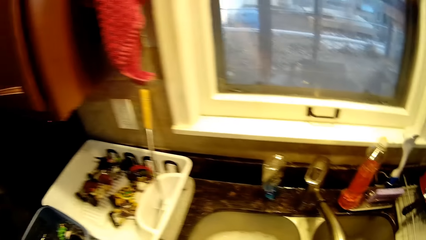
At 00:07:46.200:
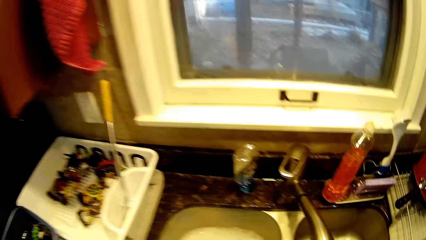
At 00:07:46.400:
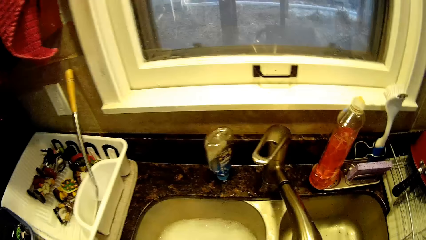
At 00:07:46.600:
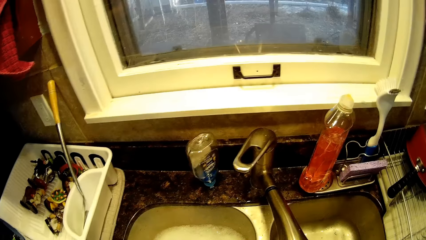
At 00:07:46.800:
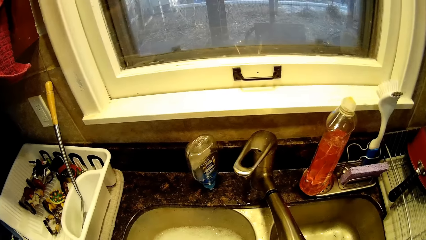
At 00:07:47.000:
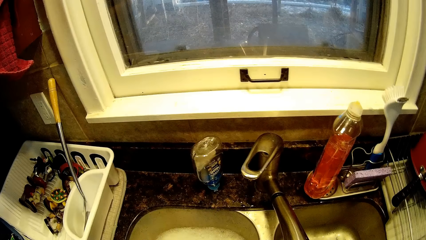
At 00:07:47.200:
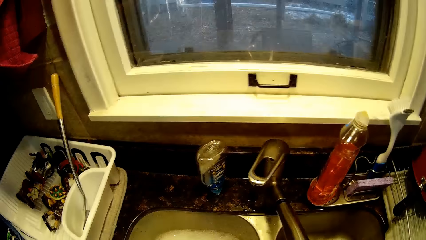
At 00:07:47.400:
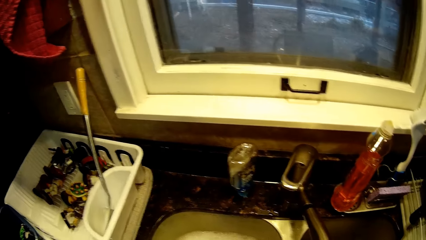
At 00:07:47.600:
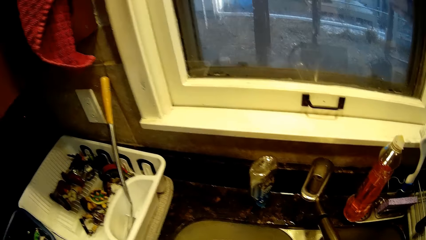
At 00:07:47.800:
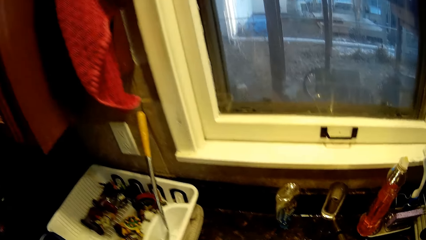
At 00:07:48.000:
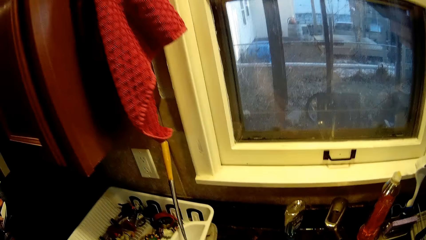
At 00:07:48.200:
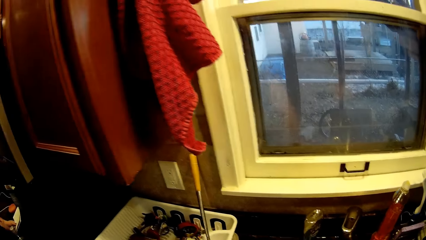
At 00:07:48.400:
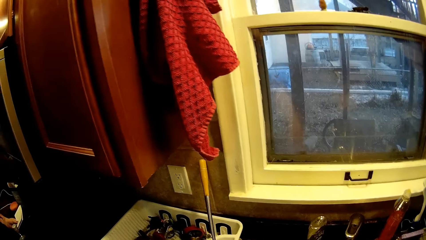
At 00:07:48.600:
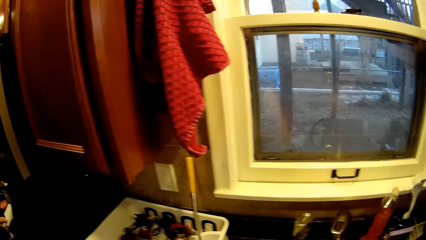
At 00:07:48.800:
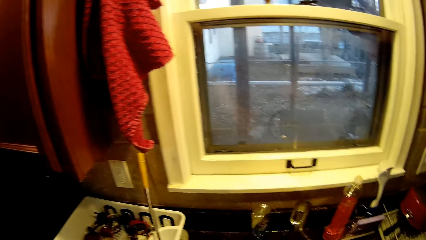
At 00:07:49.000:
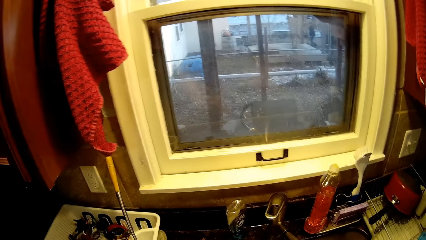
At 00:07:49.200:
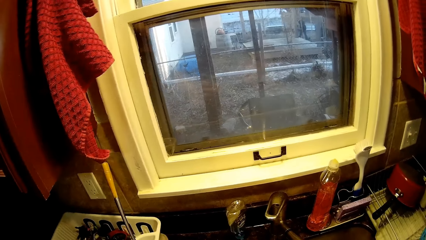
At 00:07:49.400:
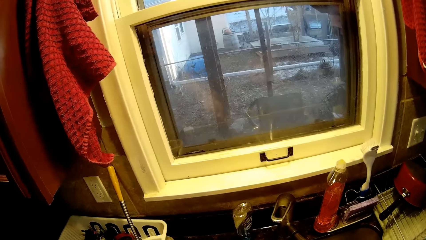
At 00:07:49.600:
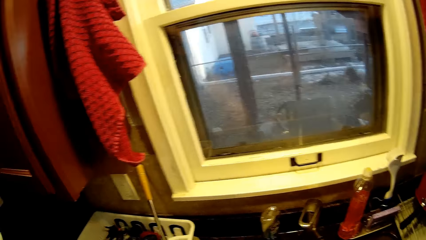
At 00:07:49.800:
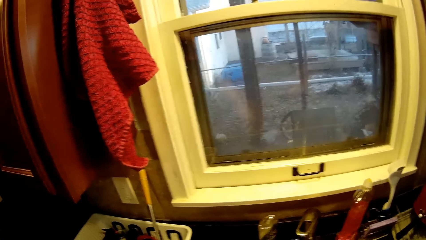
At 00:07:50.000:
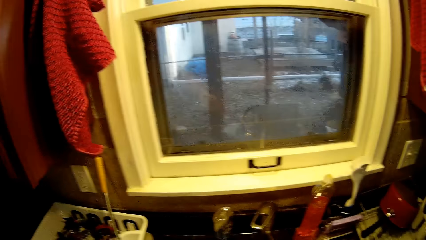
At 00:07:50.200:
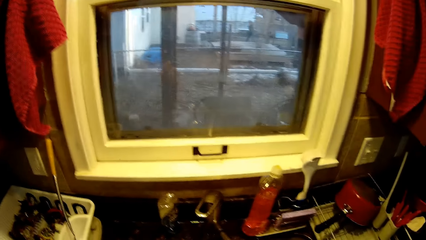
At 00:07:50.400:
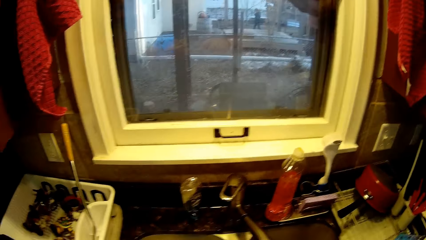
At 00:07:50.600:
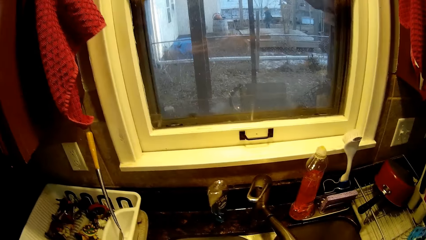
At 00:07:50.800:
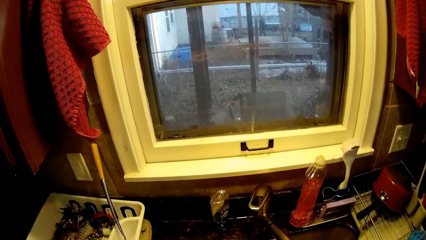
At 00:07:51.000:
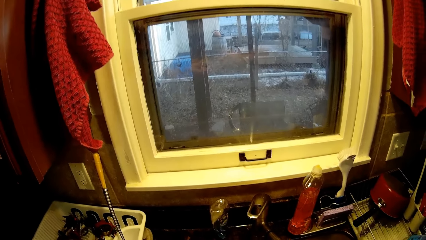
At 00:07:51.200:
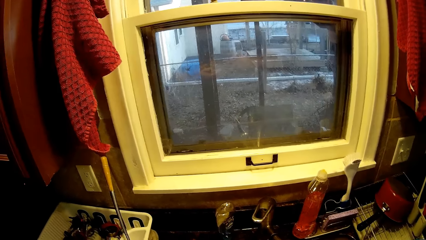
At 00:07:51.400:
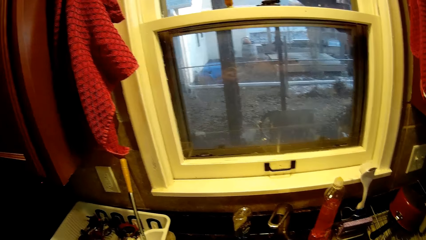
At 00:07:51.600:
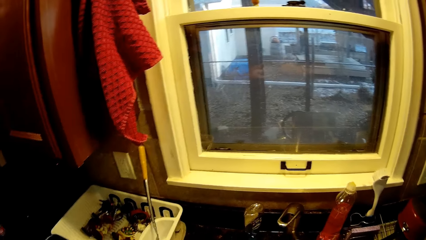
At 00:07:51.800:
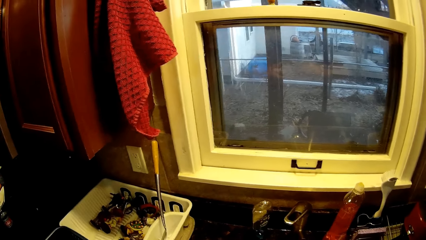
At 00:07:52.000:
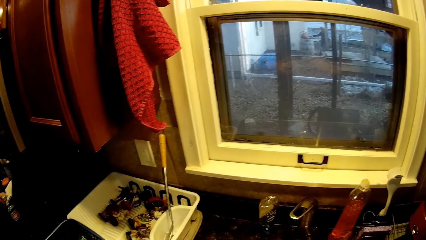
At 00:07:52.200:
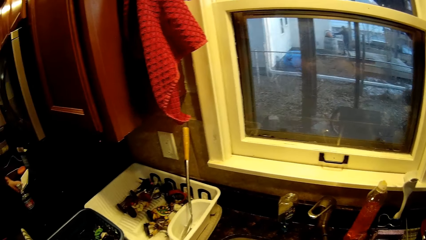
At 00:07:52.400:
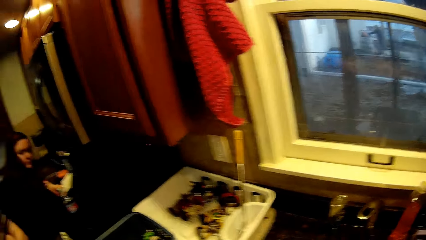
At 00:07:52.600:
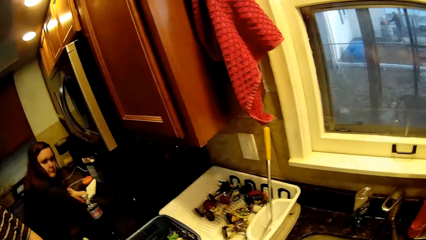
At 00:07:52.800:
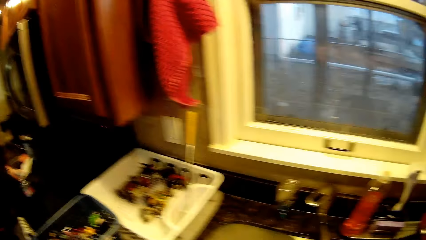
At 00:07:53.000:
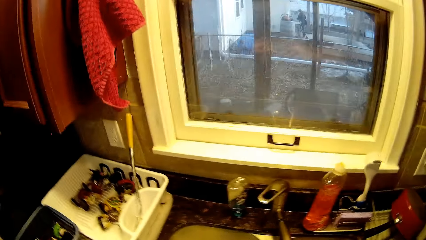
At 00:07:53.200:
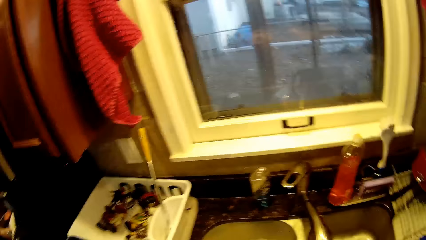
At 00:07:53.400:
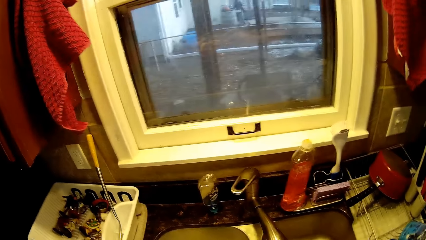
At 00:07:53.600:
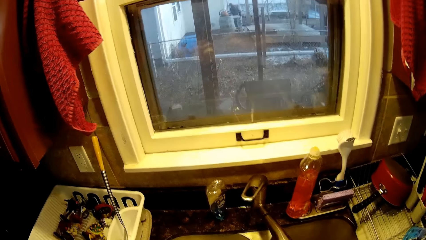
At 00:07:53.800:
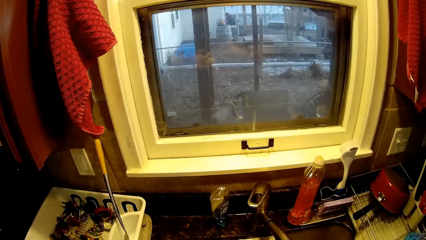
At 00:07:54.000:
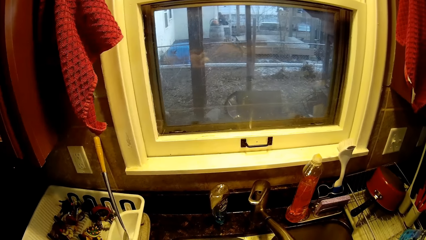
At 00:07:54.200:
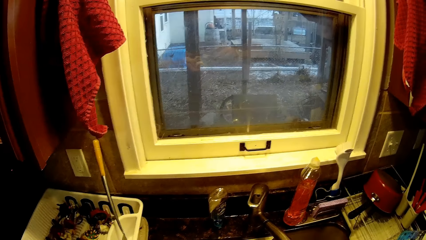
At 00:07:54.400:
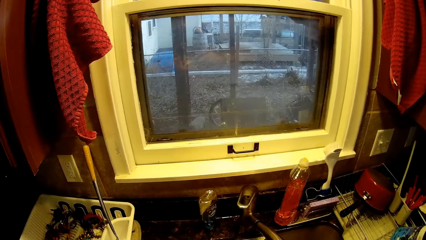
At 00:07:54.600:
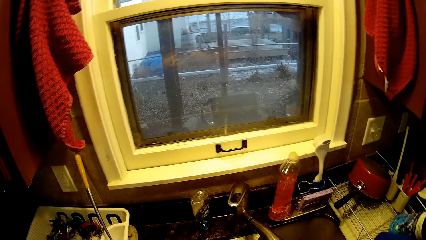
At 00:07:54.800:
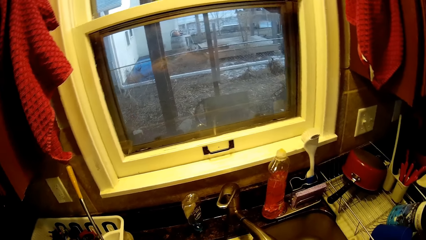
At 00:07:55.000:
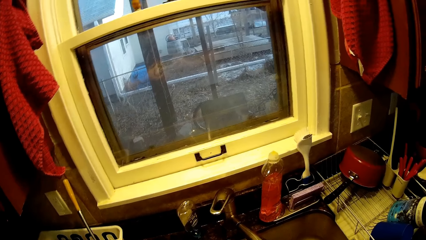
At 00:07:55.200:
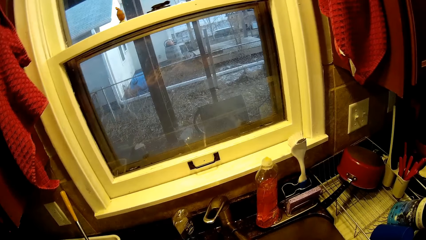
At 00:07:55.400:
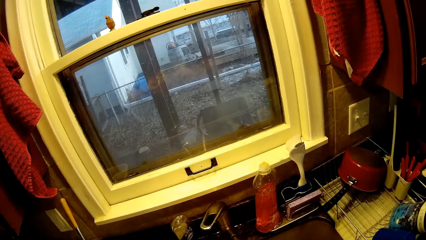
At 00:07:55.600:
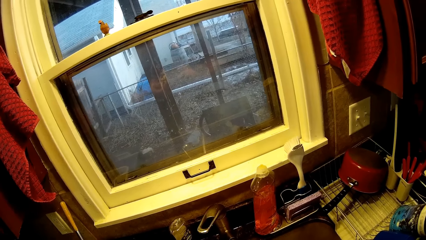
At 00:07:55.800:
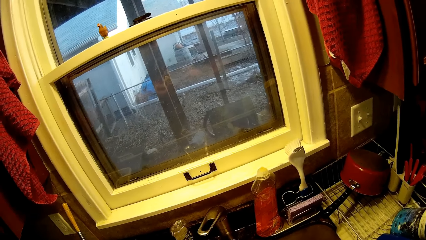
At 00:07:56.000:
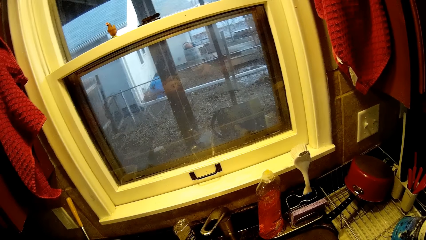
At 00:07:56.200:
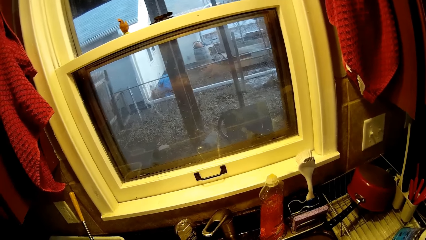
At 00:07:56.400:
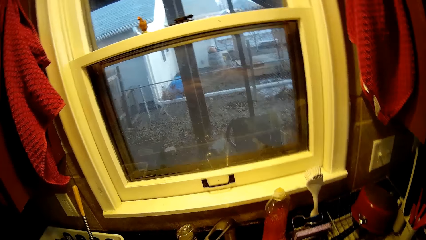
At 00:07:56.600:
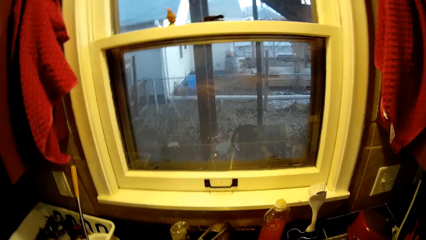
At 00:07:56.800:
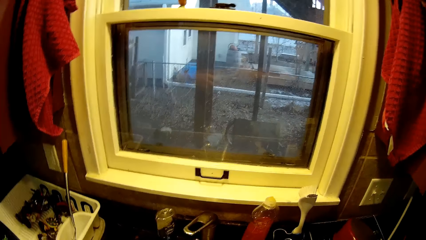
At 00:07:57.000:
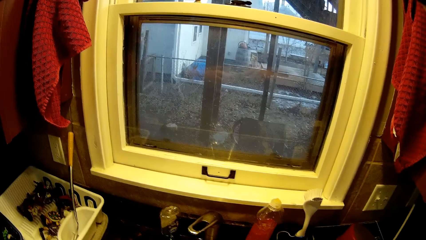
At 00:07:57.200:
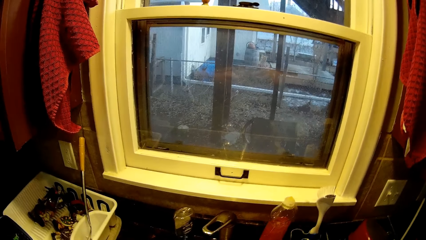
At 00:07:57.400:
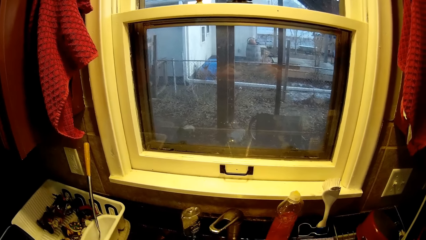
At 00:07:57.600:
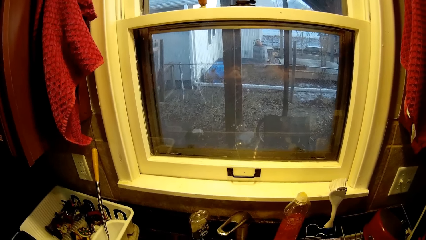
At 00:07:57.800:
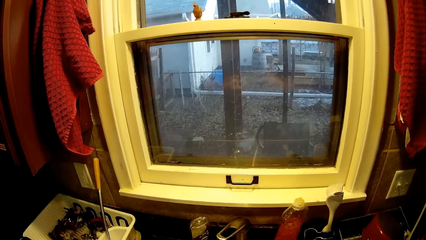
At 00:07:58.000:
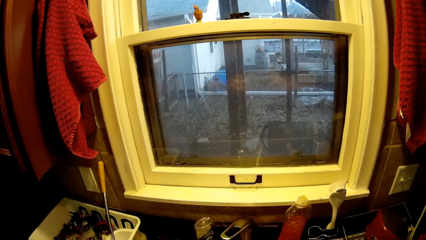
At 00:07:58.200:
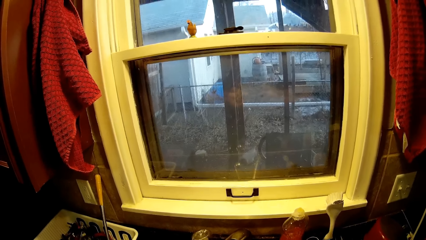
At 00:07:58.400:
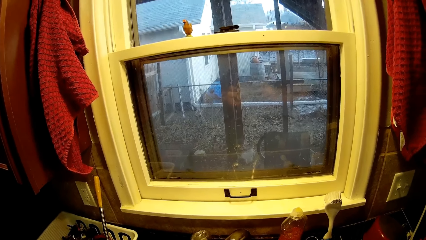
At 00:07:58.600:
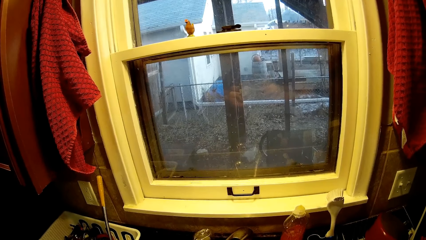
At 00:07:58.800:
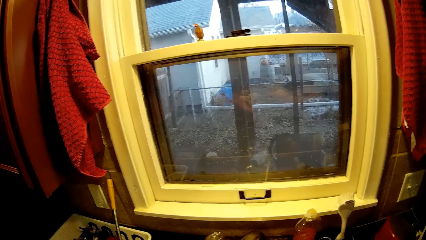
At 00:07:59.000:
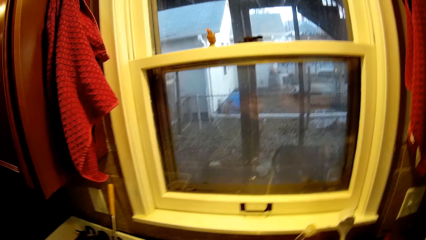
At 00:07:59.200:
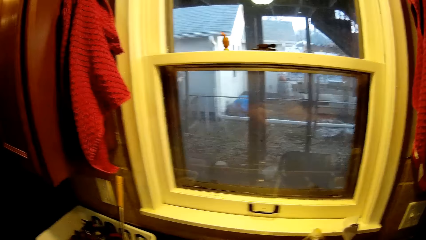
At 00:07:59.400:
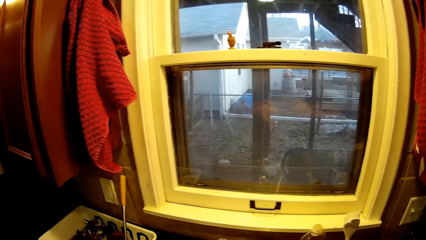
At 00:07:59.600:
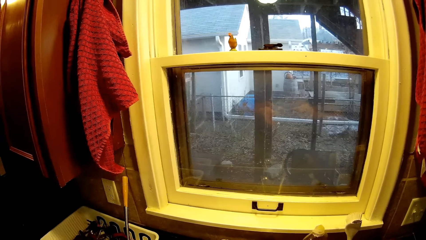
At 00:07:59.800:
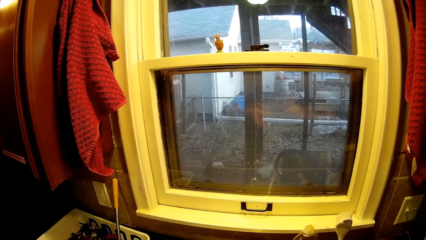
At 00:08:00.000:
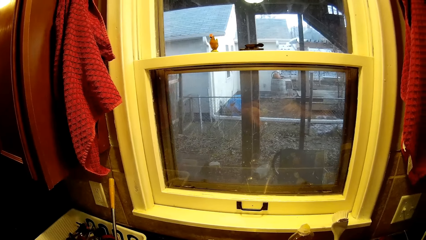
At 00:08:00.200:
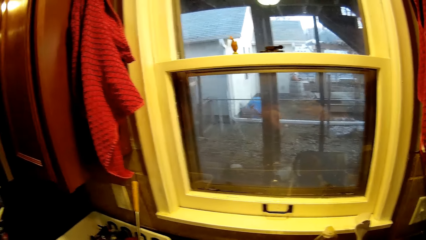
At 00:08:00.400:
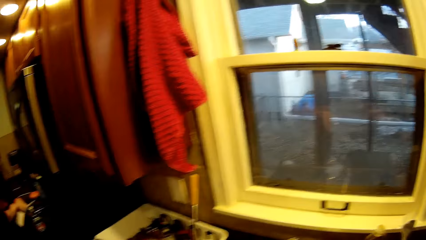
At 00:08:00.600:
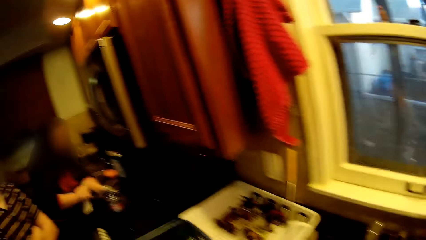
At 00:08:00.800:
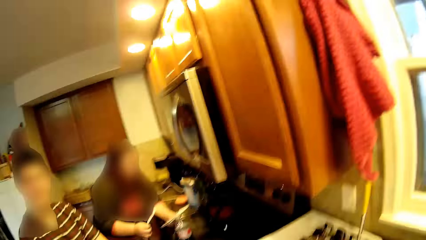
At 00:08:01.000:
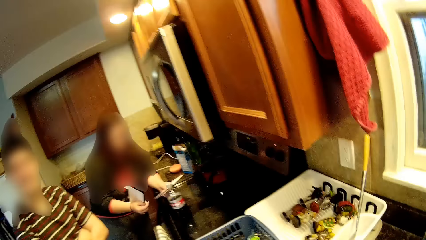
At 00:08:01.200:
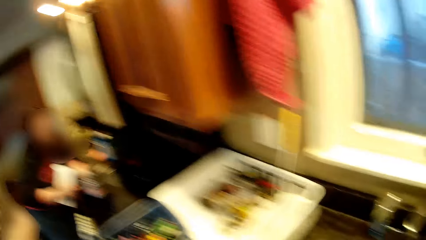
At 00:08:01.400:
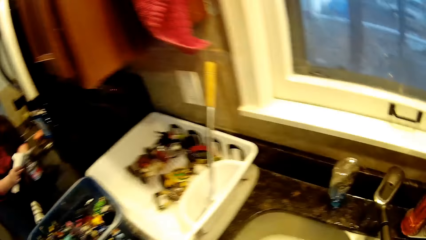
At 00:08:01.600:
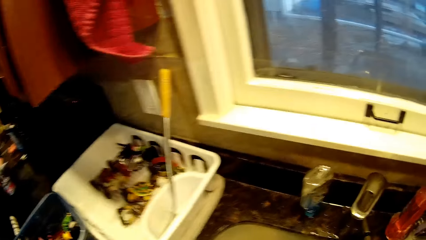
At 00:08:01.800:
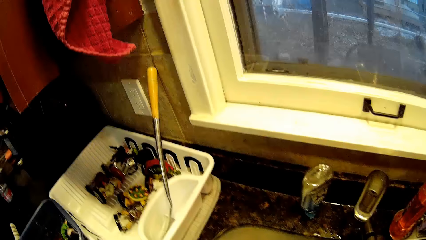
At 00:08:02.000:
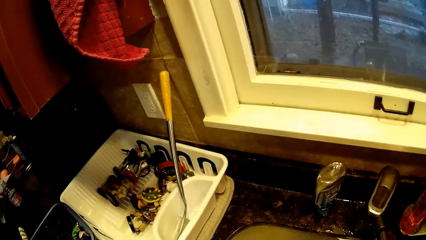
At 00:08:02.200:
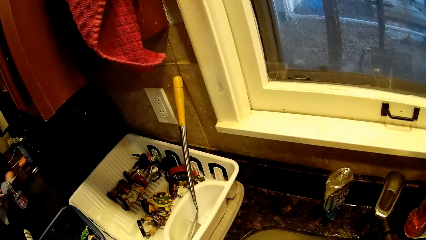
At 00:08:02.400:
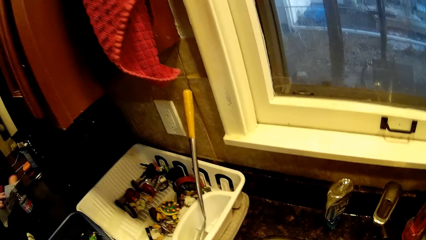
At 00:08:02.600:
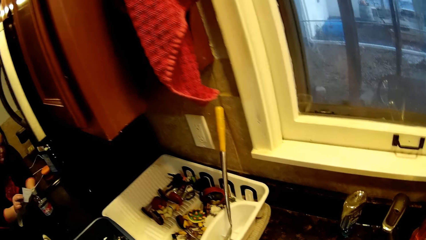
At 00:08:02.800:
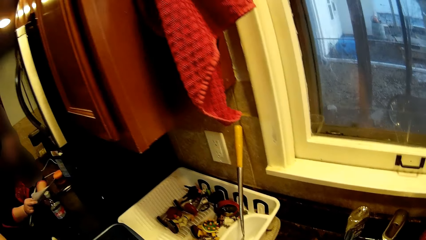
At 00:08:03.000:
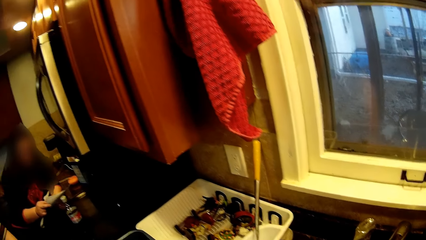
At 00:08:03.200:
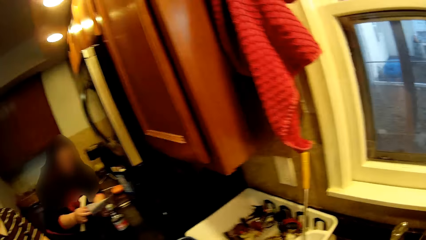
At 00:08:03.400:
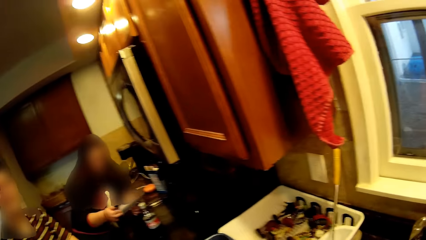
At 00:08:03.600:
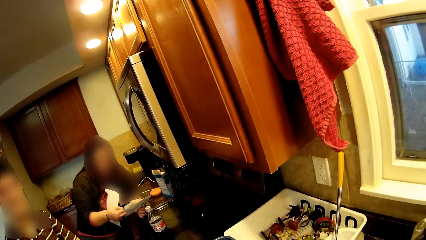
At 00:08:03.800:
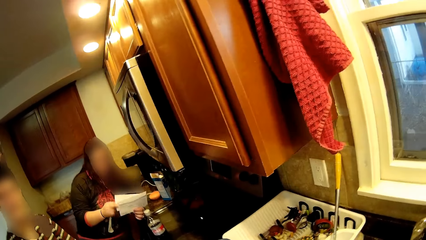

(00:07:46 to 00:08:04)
The camera wearer shakes a toy. They scrub the toy with a toothbrush. They turn around. They scrub the toy with the brush. They turn around. They scrub the toy with the brush. They turn around. A woman holds a paper. The woman leans on the counter top.
